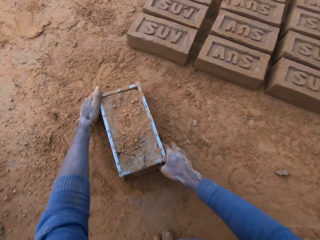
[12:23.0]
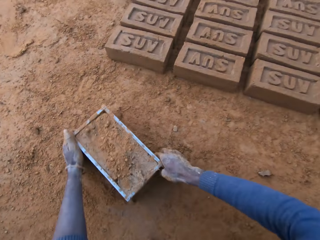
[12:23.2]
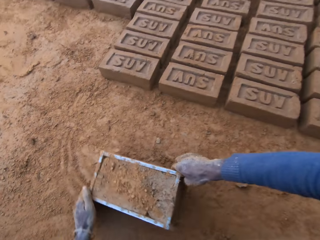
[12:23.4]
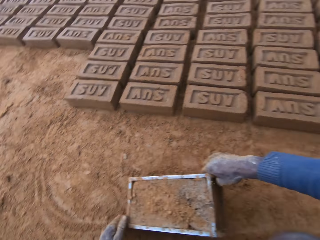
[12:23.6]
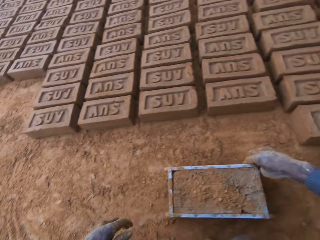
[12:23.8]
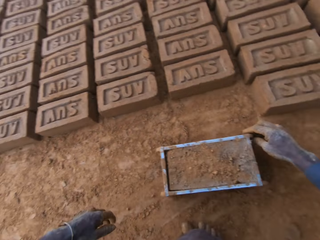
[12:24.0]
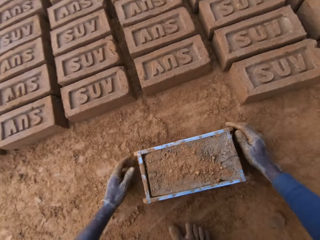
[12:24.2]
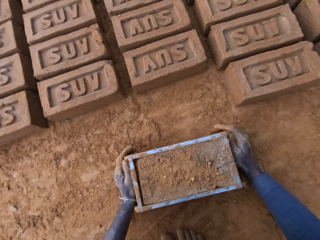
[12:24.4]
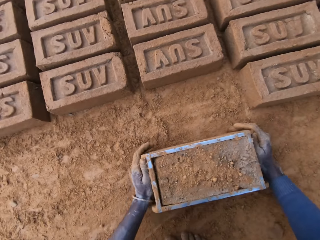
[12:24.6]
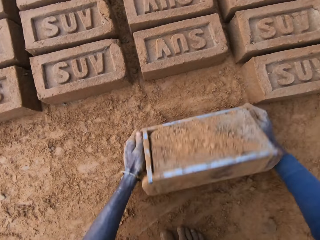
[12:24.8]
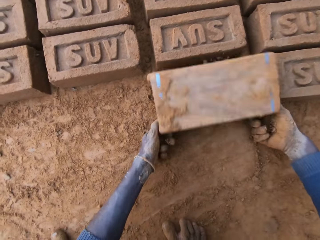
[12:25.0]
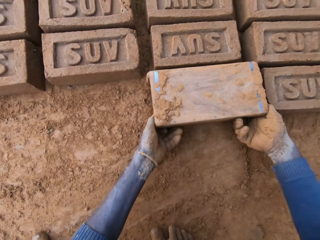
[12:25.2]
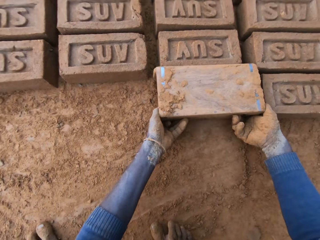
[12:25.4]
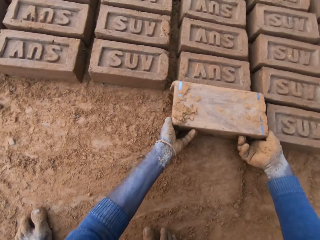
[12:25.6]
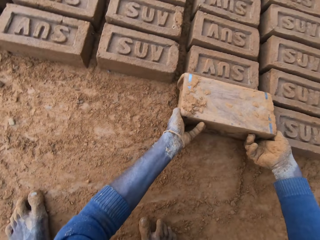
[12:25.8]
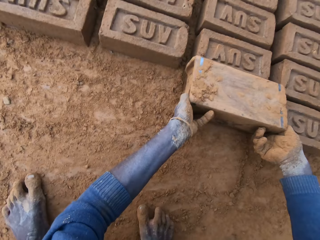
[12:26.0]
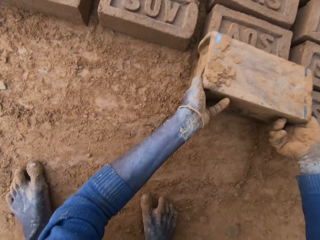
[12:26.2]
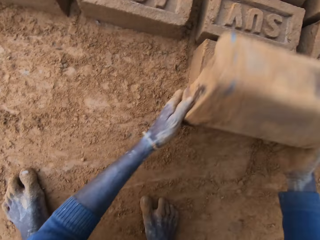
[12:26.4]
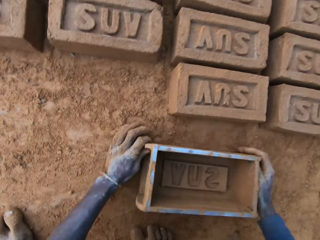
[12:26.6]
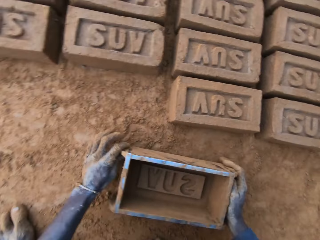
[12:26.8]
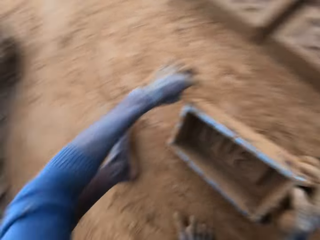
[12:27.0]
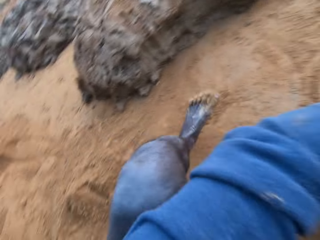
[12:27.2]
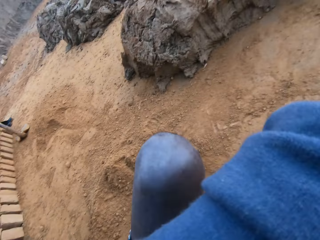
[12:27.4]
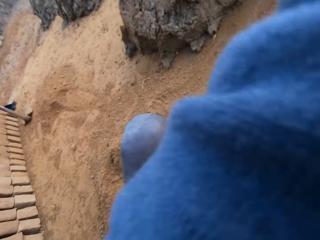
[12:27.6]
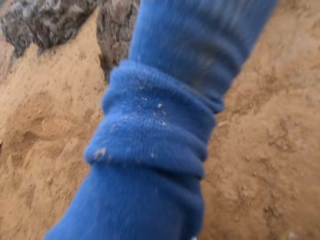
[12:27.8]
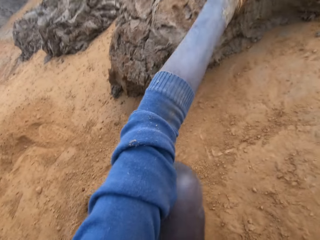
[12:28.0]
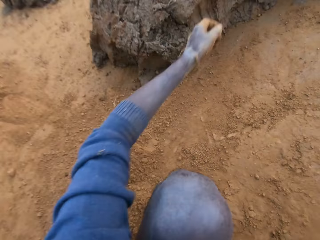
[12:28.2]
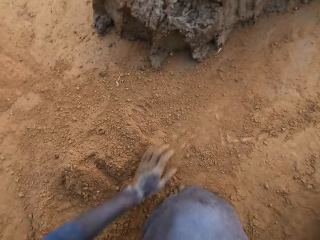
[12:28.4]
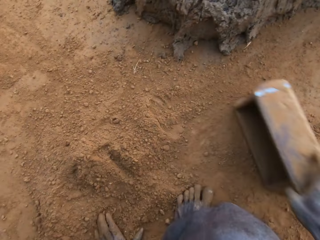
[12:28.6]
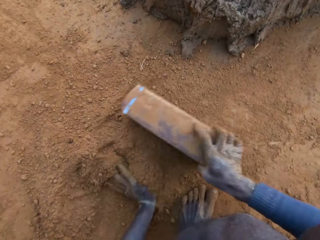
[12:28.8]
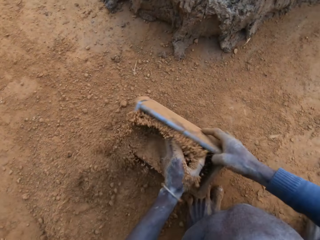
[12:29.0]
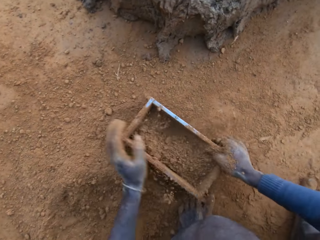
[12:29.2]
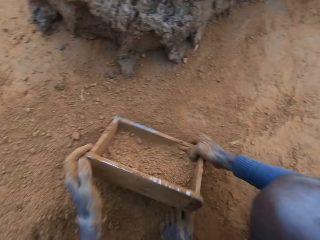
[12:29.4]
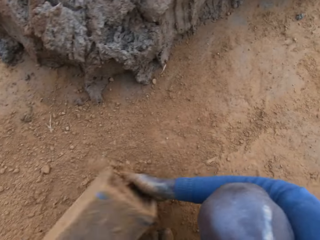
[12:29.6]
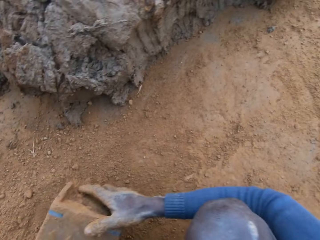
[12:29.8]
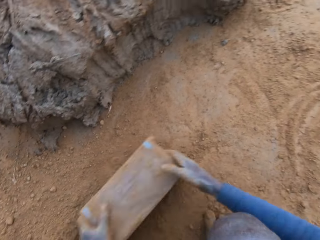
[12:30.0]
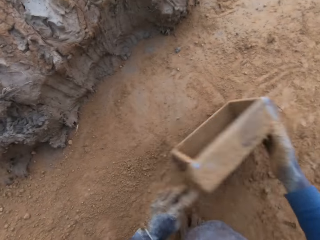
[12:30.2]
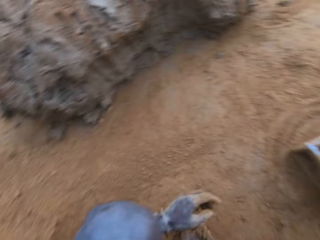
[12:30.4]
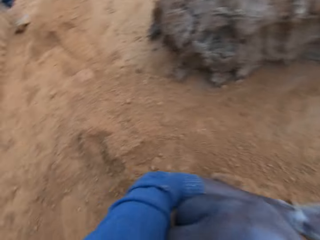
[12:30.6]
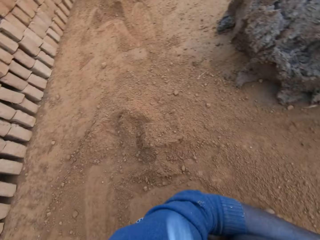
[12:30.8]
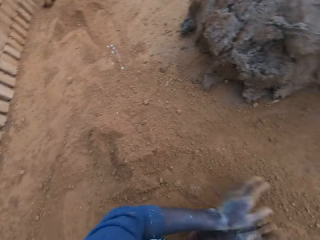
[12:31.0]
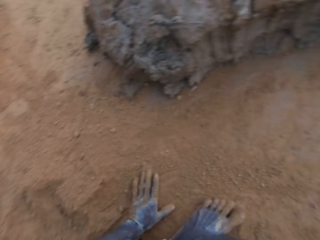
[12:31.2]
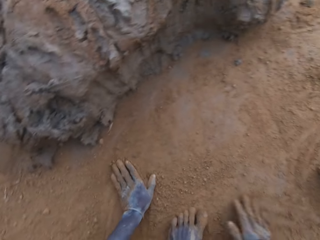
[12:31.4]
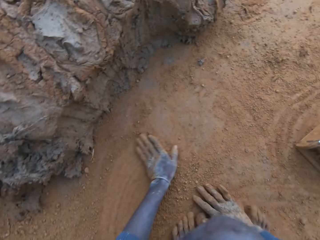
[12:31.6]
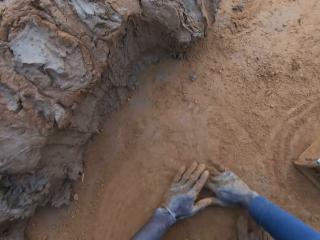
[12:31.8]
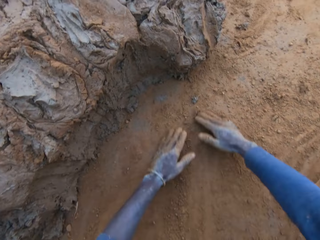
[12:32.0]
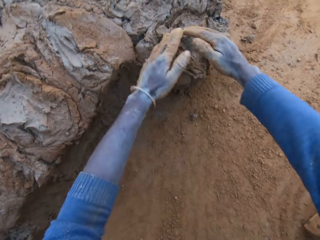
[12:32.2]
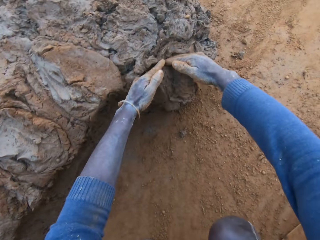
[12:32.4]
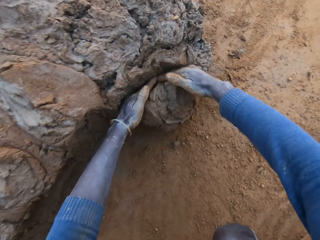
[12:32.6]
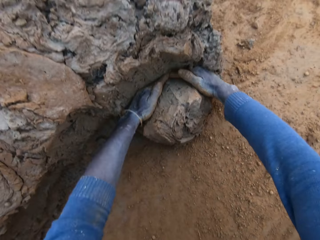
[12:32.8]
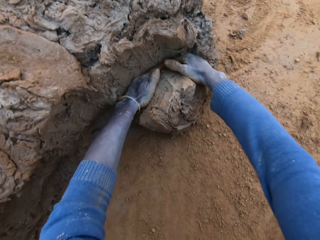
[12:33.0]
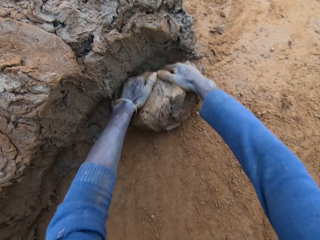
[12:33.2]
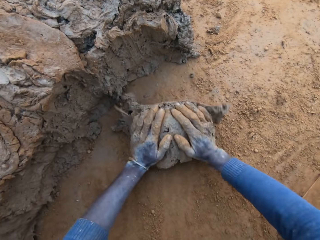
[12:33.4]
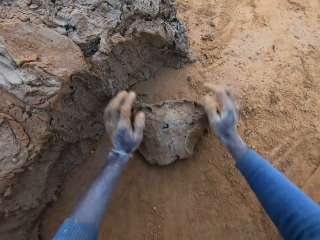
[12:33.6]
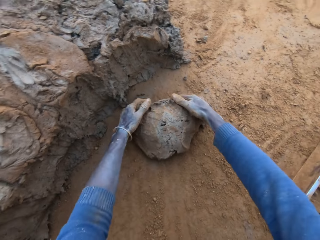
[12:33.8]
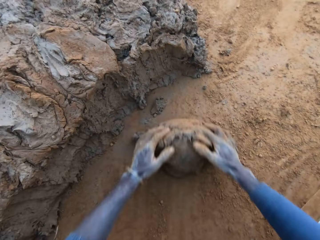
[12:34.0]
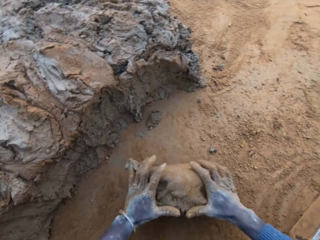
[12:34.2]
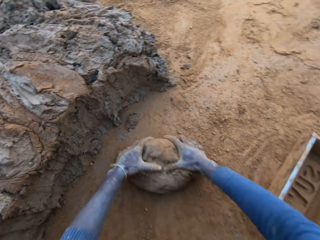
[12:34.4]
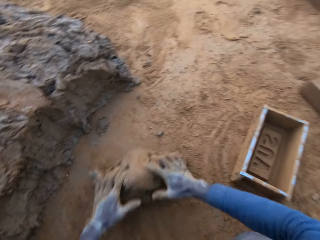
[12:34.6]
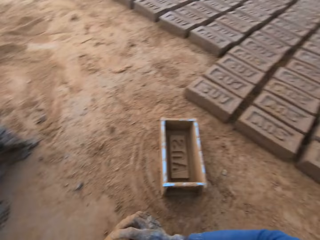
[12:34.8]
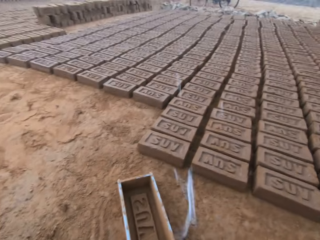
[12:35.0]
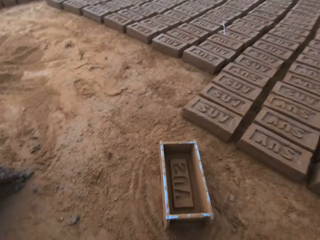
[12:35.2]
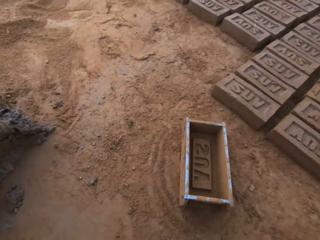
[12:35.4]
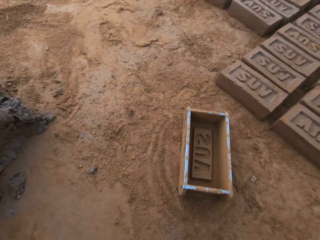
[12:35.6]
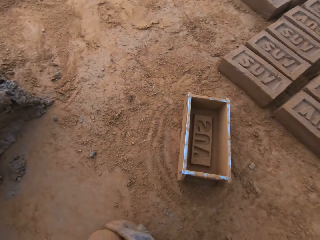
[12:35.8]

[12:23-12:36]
The camera wearer pours sand on the clay mould. He moves the clay mould on the ground with his hands. He turns the clay mould on the ground. He pours down the moulded brick. He turns the wooden brick moulder. He packs sand into the clay mould with his left hand. He moves the wooden brick moulder with the hand. He pours the soil away. He pours the saliva away. He spreads the soil. He rubs his hands on sand. He packs clay from the clay mud with his hands. He presses the clay with his hands. He rolls the mud down.

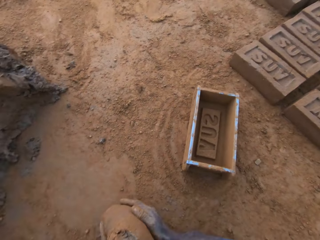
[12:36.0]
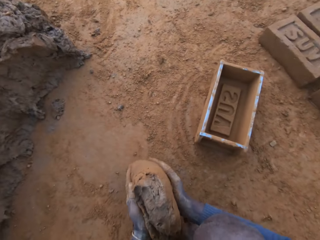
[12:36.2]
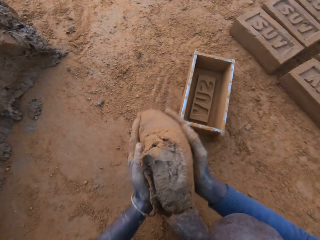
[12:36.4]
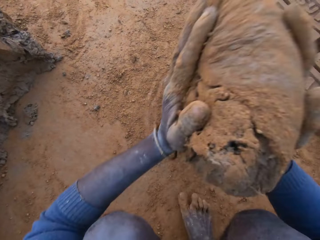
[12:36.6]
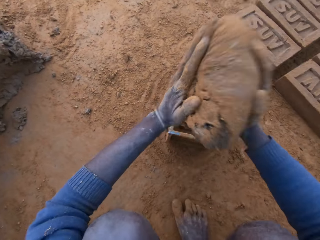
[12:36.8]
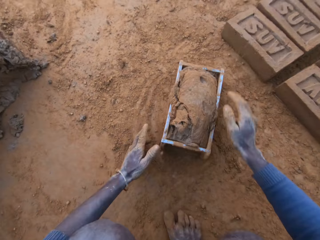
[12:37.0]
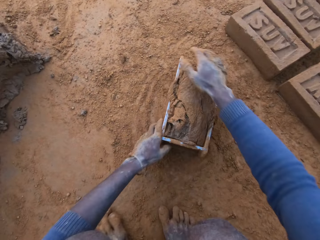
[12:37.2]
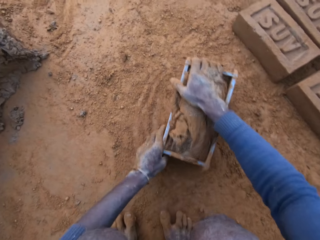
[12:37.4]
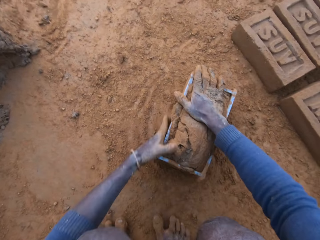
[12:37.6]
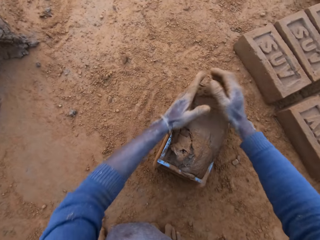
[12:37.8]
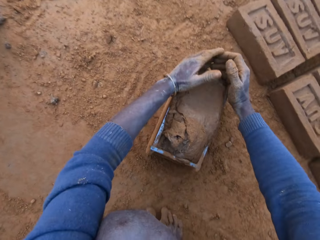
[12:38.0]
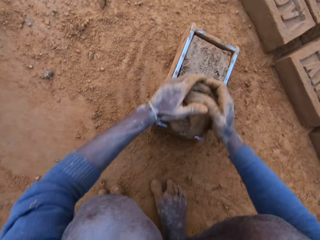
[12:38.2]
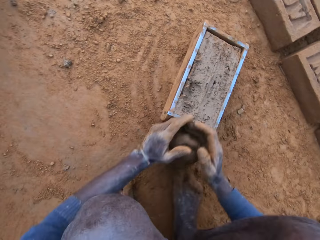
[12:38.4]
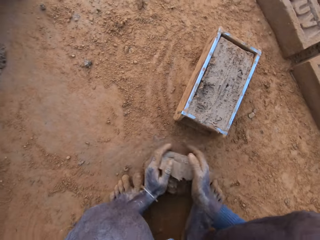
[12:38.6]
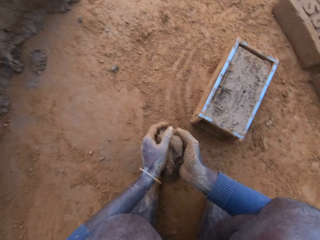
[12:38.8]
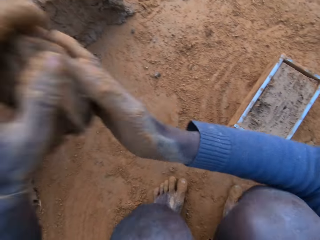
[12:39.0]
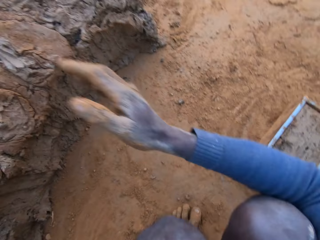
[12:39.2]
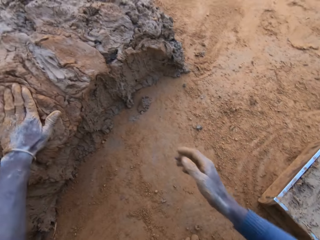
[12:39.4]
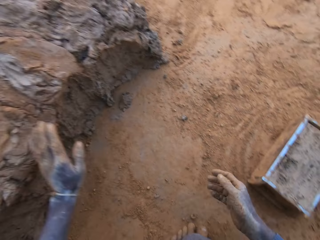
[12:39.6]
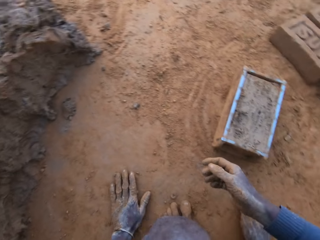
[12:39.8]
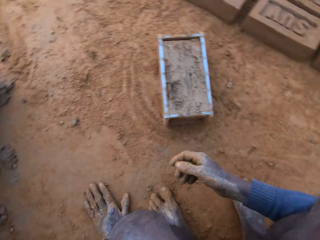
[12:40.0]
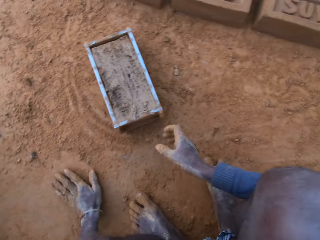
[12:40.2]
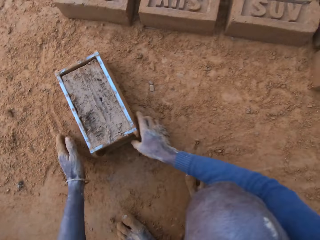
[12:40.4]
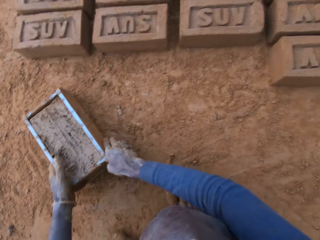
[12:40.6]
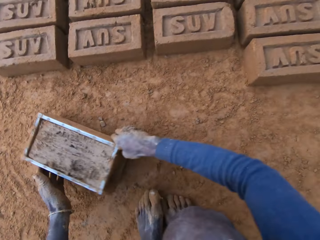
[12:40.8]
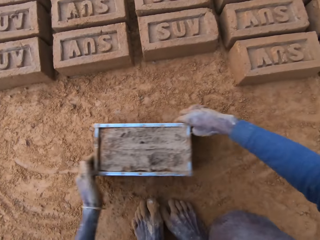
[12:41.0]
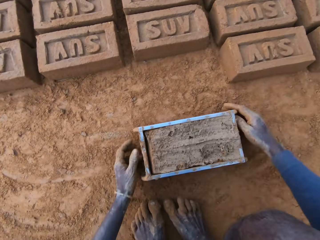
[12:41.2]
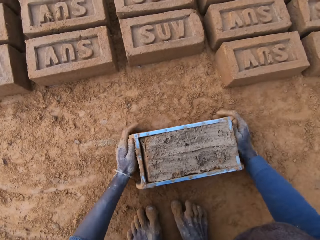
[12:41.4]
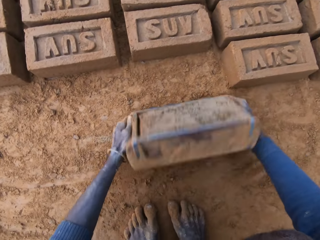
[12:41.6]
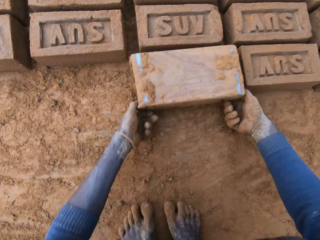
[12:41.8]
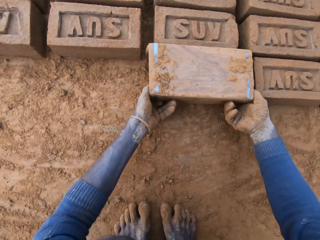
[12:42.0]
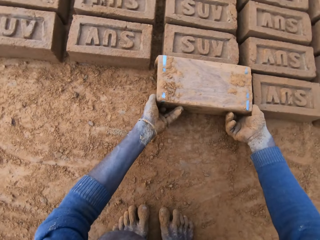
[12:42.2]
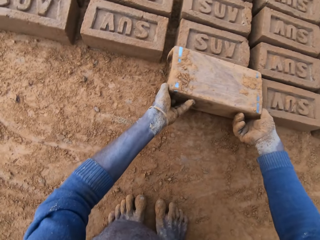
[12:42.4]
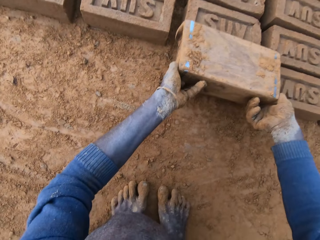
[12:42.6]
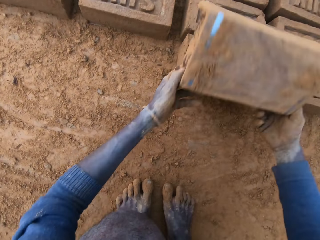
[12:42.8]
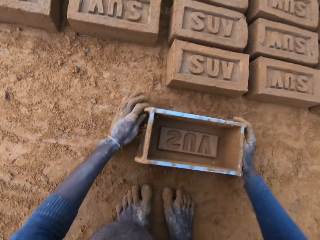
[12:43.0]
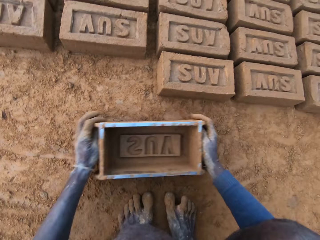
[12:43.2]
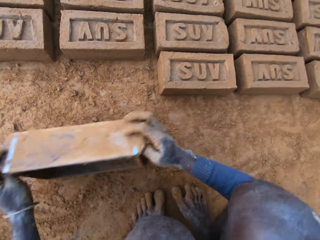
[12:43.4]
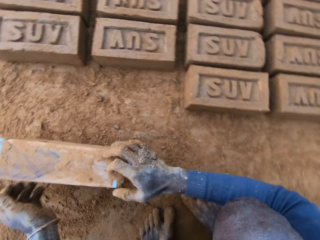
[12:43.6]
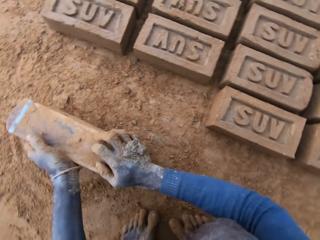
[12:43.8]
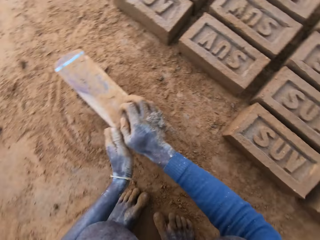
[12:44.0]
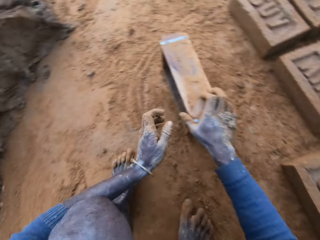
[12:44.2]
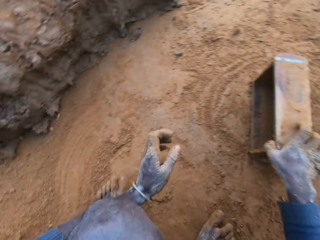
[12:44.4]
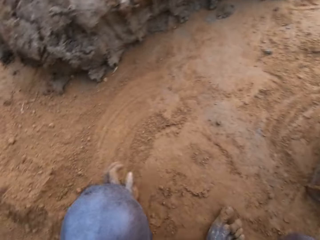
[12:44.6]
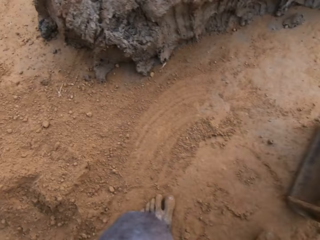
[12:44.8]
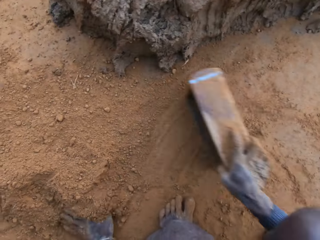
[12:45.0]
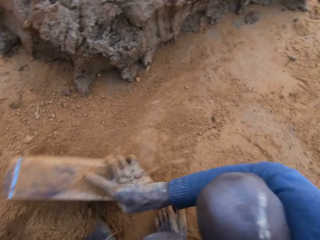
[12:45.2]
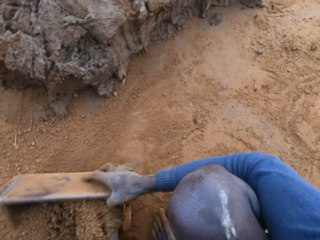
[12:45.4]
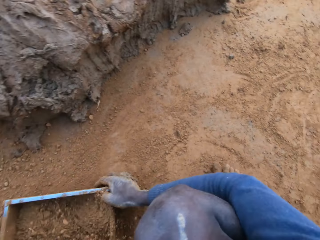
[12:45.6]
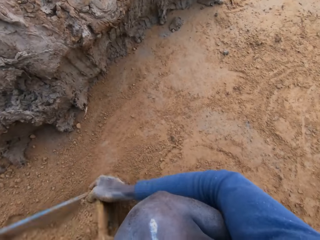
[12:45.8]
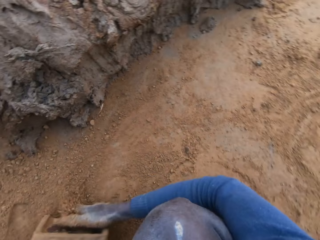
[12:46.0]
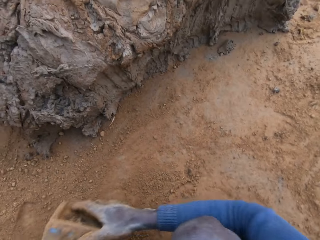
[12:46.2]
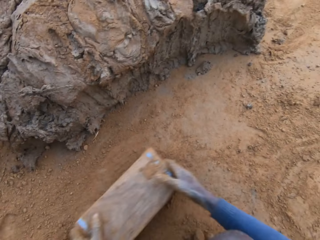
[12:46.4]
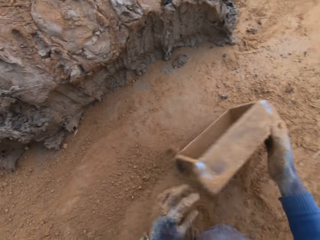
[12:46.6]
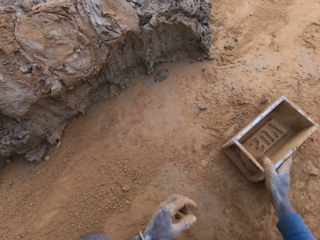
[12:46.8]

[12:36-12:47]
The camera wearer lifts the mud. He pours the saliva away. He scrapes clay from the mould with his hands. He lifts the mud. He throws the clay on the clay mud. He presses the mud in the wooden brick moulder. He moves the clay mould on the ground with his hands. He pours down the moulded brick. He turns the clay mould on the ground. He packs sand into the clay mould with his left hand. He moves the wooden brick moulder with the hand. He pours the sand out of the clay mould.
